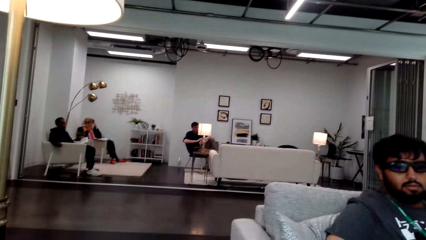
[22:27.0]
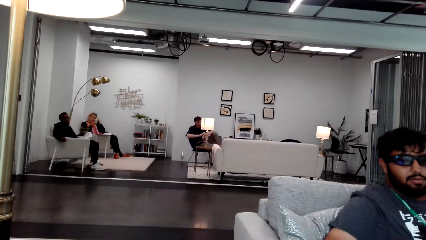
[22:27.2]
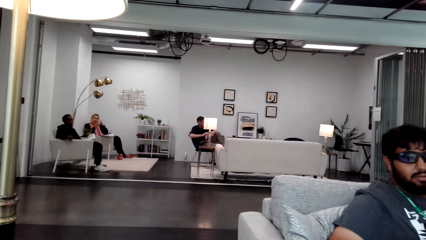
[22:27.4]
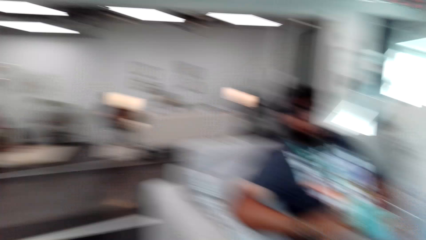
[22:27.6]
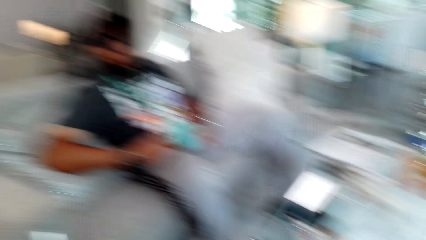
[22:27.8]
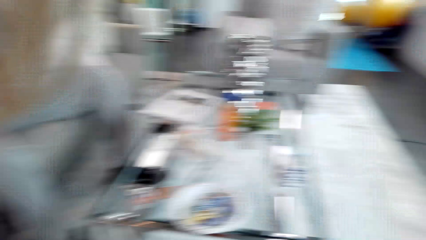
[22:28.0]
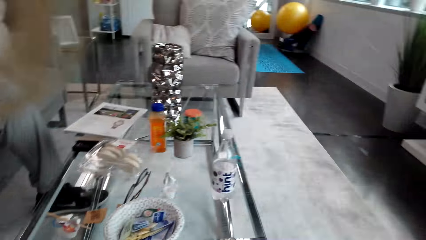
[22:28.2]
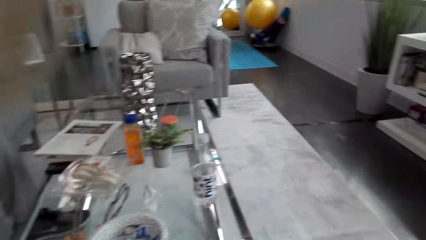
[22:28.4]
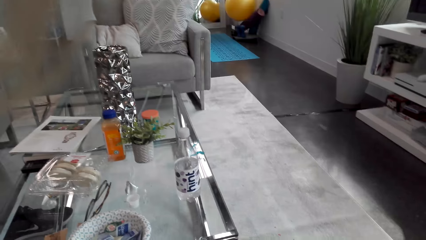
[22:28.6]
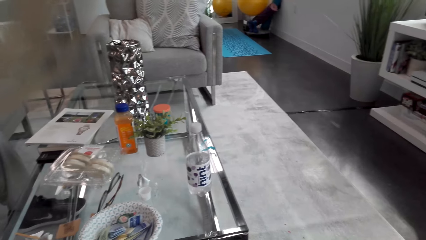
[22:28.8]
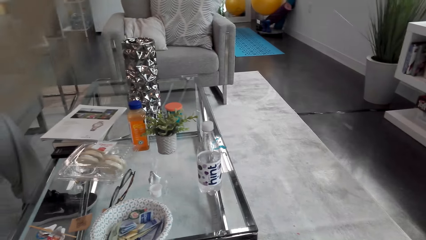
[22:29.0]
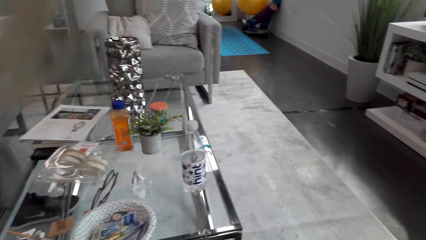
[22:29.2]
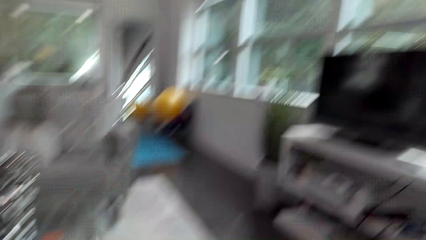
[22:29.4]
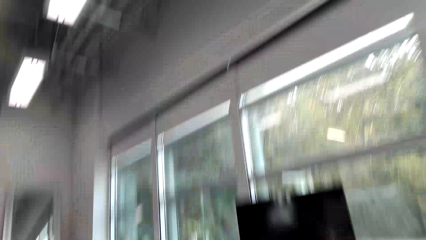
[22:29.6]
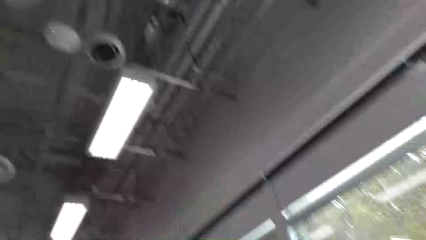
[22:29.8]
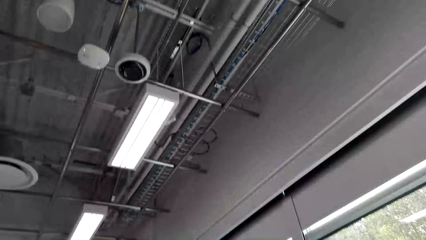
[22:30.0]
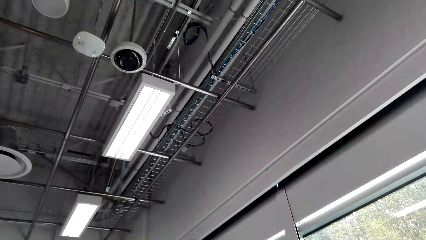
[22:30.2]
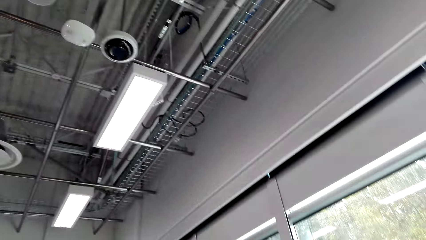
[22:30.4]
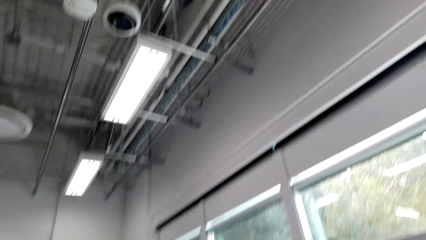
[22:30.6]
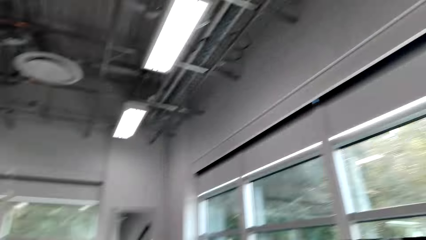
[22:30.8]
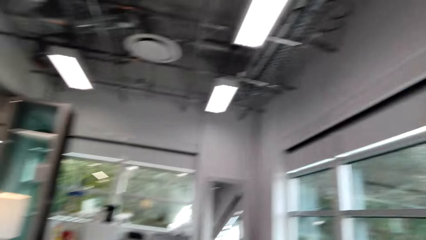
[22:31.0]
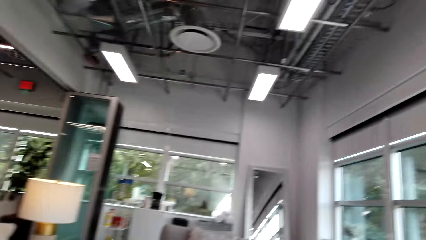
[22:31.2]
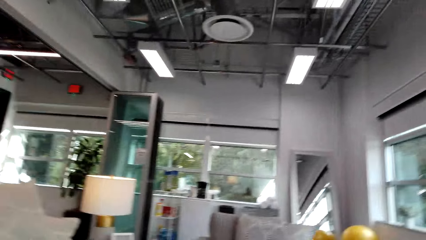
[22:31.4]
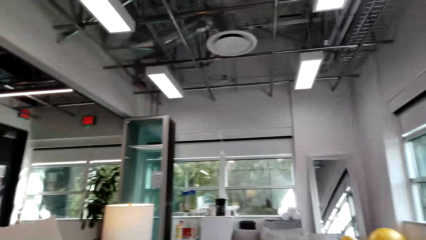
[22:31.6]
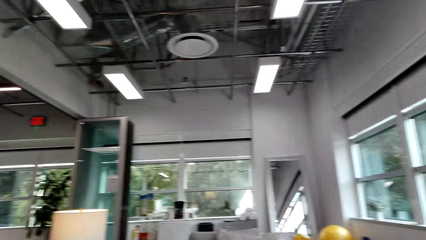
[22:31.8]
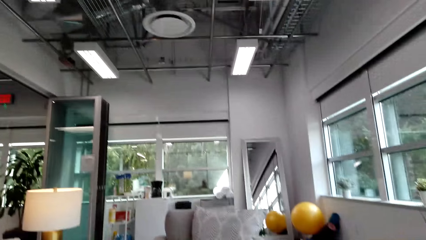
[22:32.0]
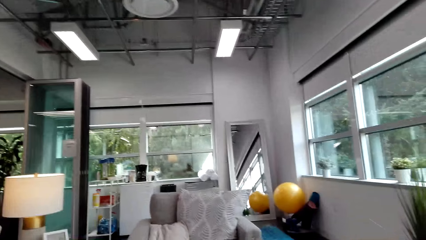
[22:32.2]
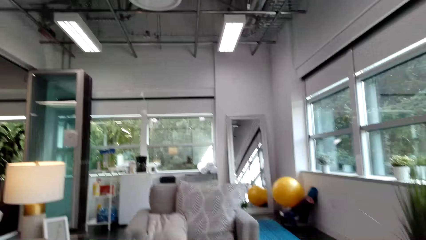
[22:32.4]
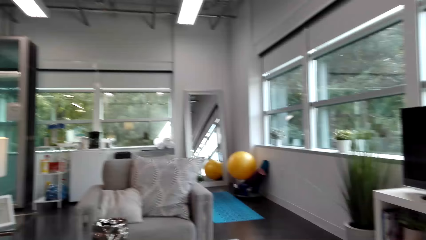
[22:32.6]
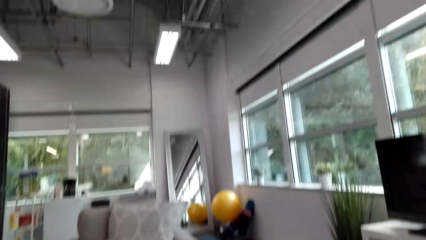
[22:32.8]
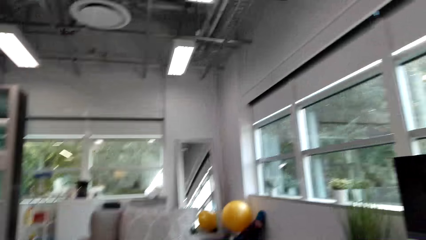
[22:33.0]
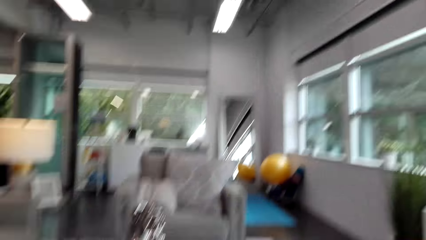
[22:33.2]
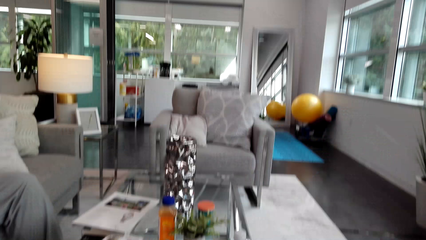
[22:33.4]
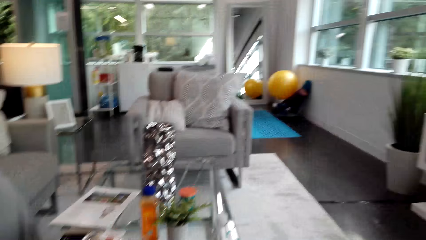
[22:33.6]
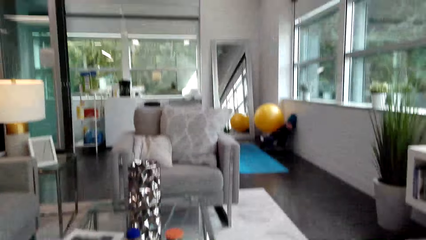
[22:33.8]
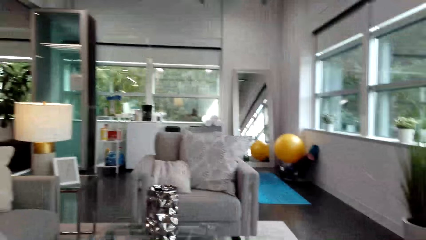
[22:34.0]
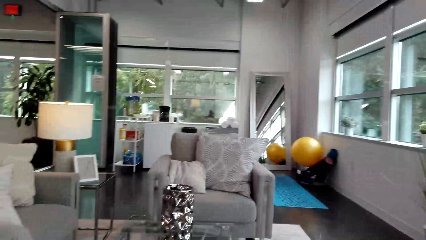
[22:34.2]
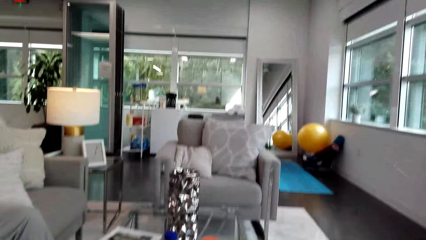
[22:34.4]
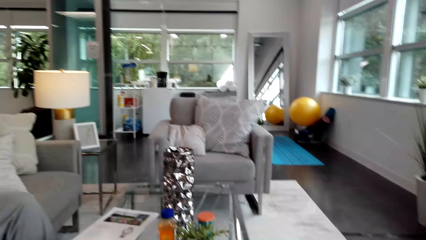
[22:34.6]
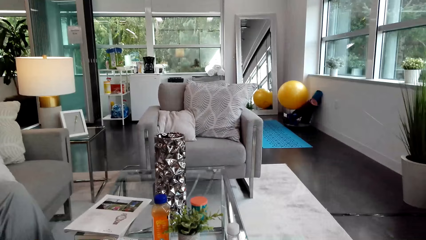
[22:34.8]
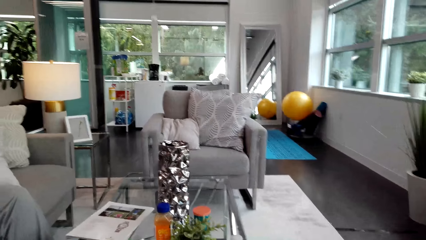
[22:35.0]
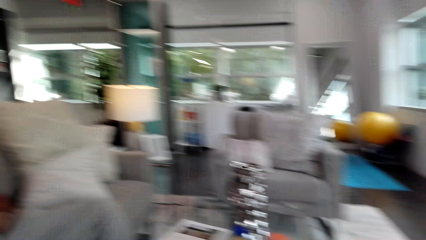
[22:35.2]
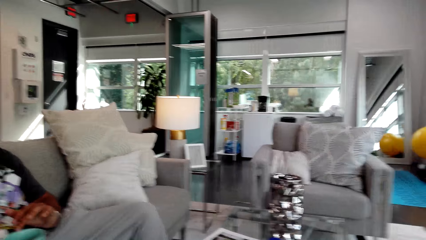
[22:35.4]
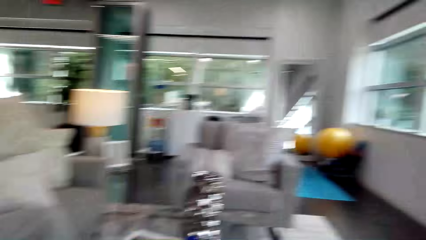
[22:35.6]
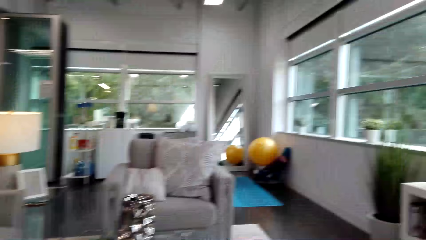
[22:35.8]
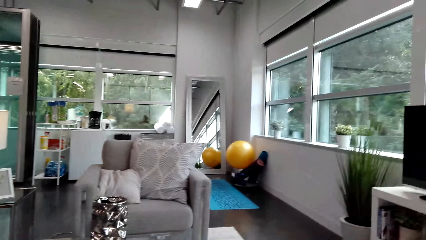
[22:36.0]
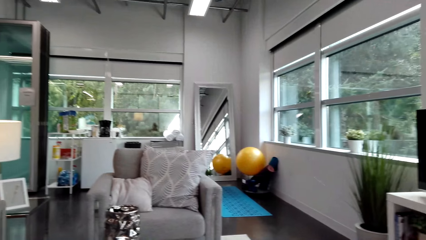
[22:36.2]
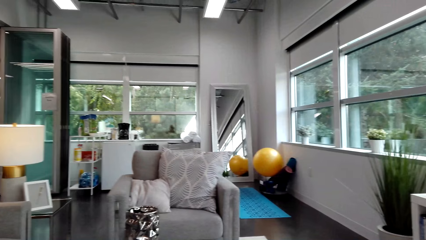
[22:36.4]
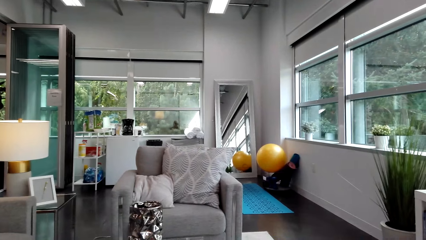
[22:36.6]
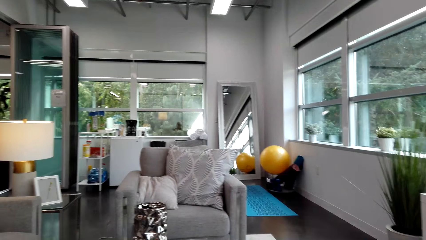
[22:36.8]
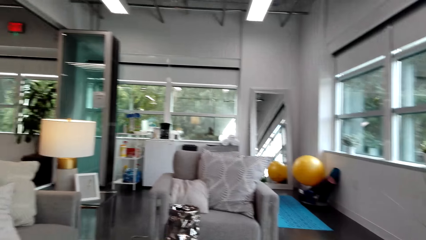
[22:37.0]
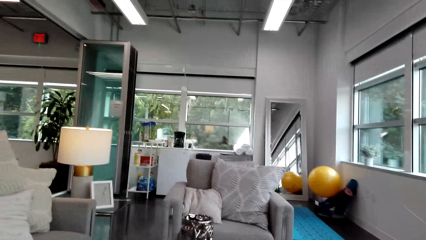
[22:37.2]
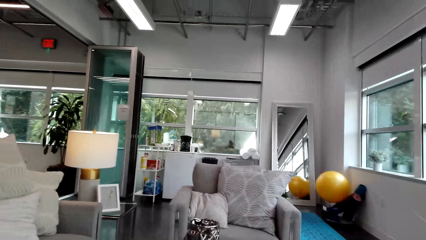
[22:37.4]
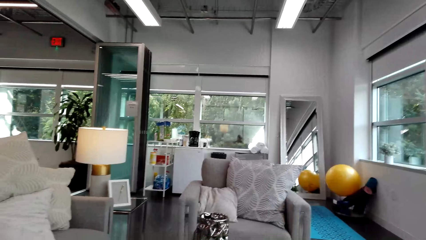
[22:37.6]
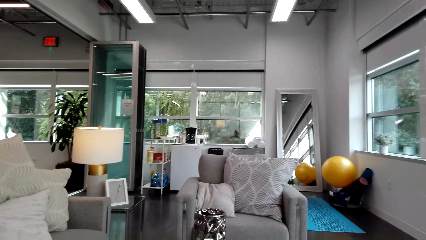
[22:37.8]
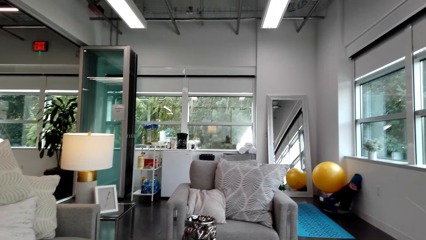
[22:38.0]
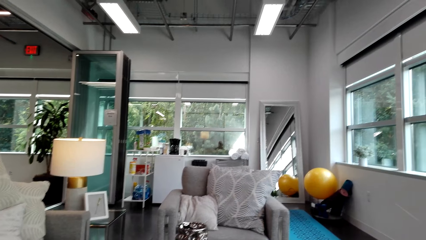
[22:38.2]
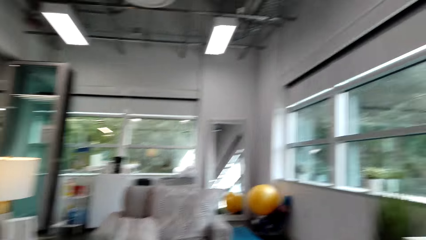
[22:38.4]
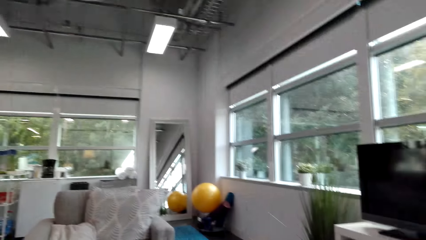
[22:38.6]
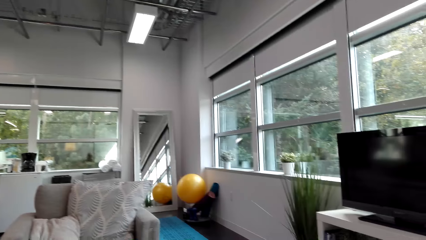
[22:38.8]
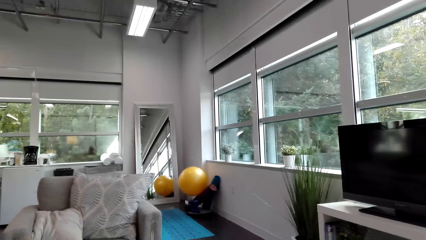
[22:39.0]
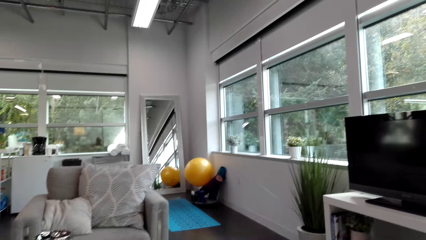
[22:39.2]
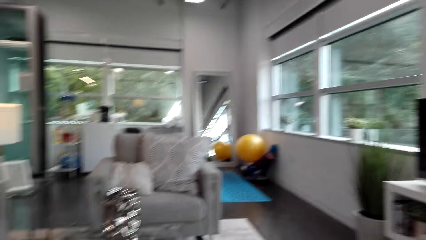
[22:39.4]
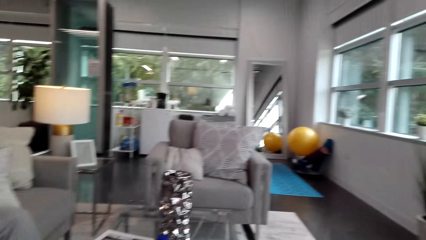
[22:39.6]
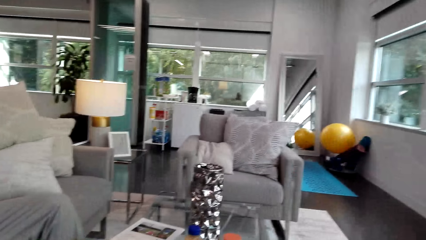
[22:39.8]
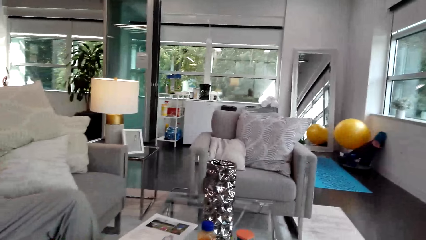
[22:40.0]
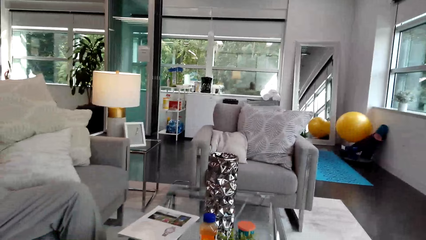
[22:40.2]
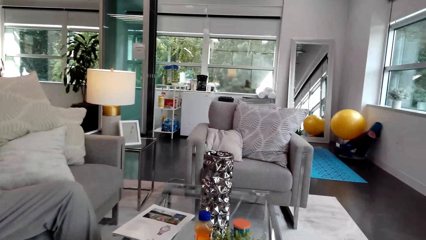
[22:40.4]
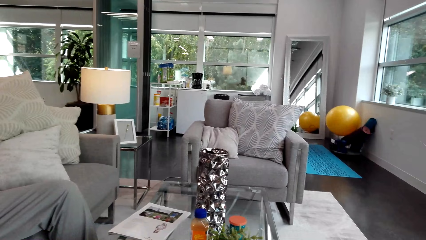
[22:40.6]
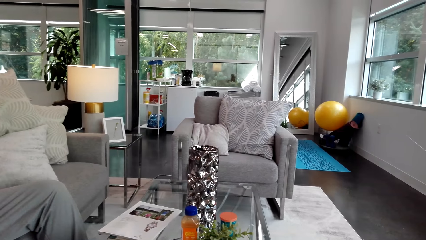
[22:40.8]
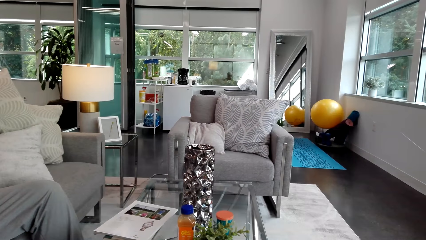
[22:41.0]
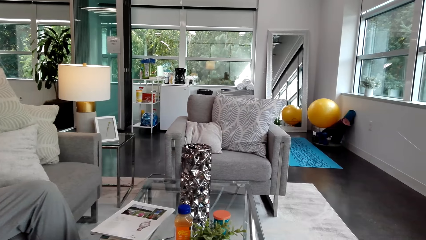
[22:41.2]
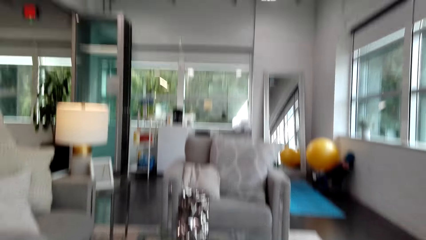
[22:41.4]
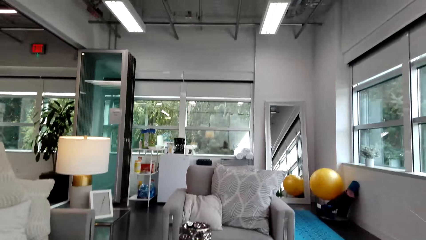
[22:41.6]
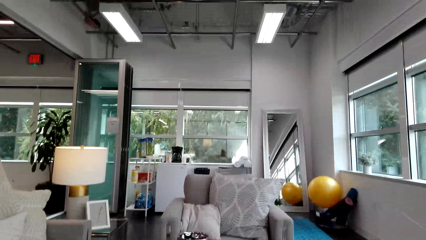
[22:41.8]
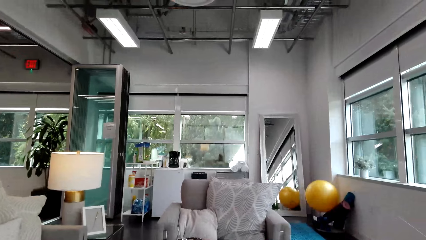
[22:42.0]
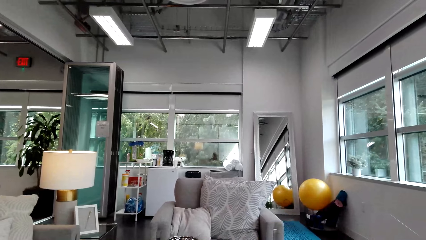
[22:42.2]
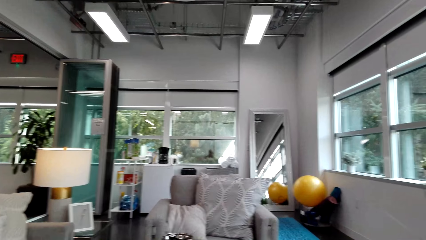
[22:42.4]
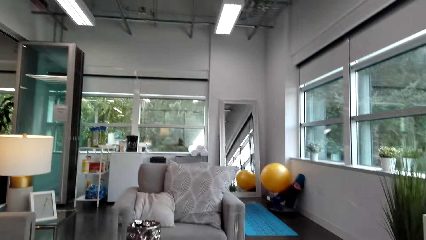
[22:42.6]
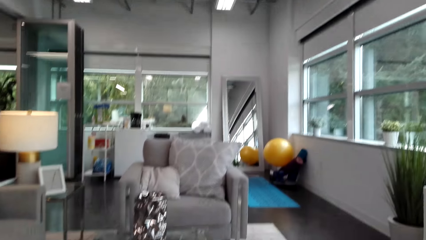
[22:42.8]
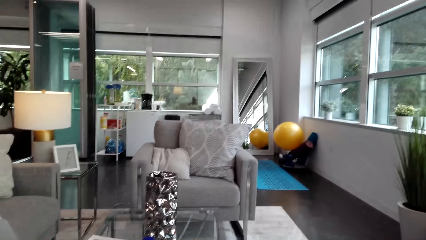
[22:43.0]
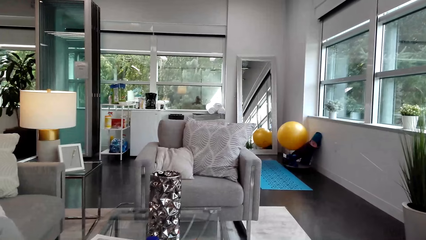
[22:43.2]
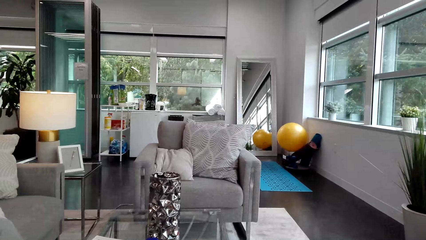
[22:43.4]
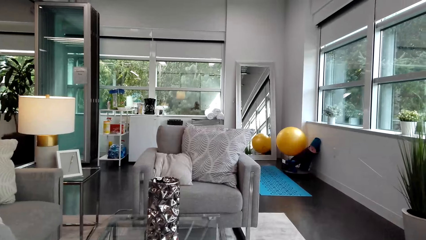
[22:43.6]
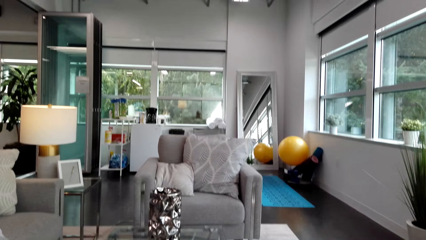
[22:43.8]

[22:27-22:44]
The camera wearer looks around.
